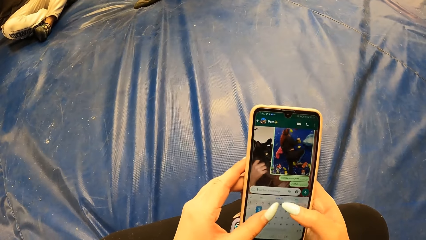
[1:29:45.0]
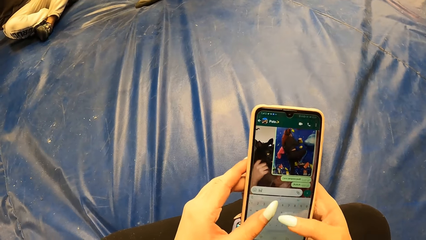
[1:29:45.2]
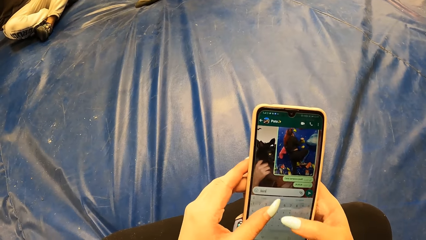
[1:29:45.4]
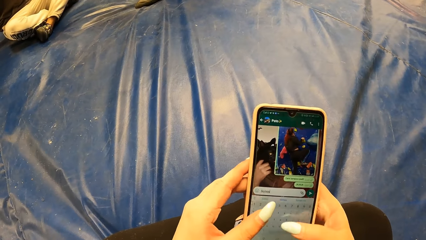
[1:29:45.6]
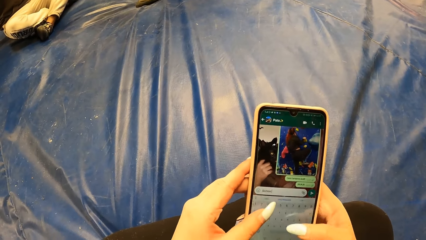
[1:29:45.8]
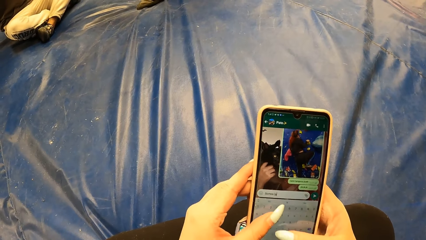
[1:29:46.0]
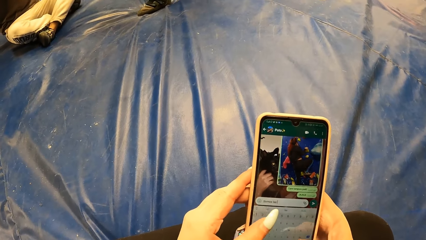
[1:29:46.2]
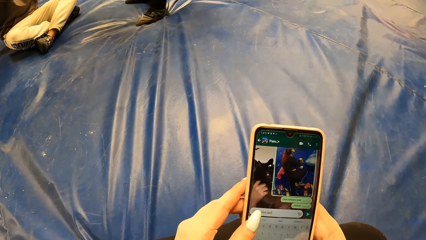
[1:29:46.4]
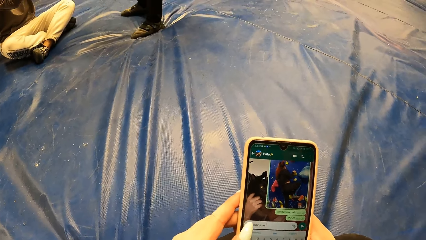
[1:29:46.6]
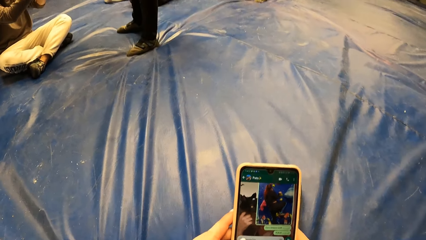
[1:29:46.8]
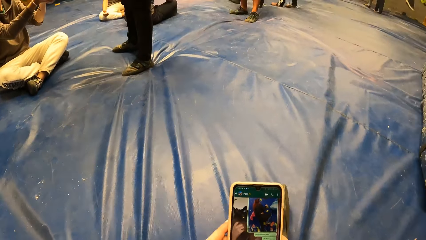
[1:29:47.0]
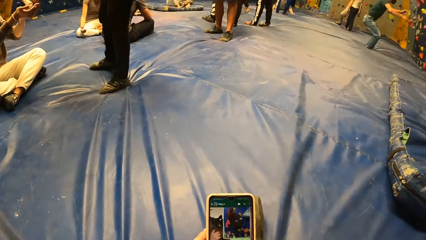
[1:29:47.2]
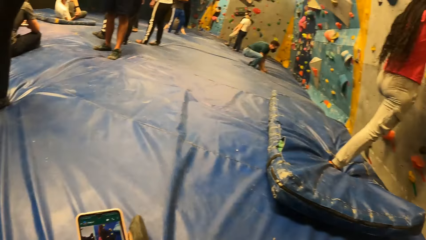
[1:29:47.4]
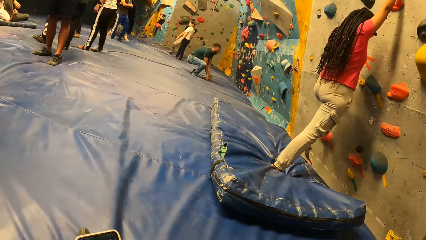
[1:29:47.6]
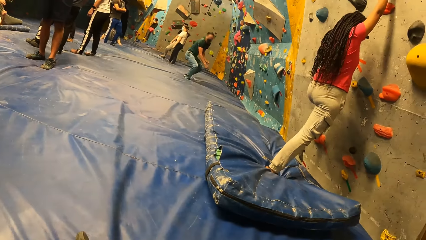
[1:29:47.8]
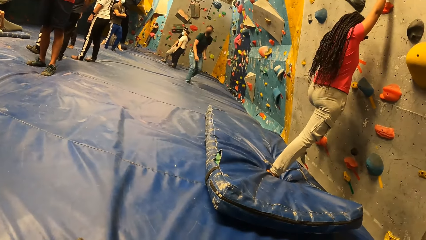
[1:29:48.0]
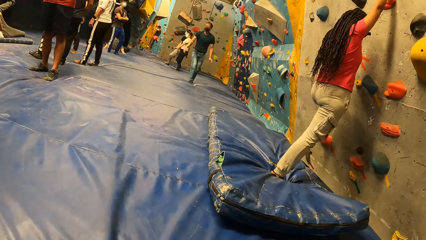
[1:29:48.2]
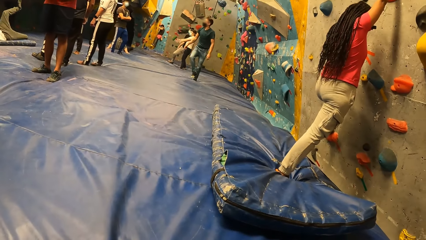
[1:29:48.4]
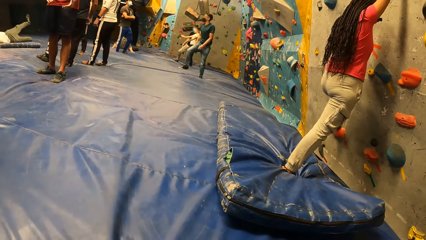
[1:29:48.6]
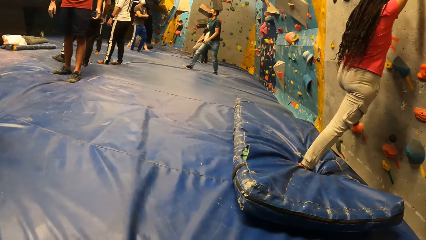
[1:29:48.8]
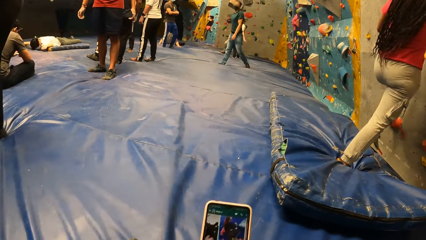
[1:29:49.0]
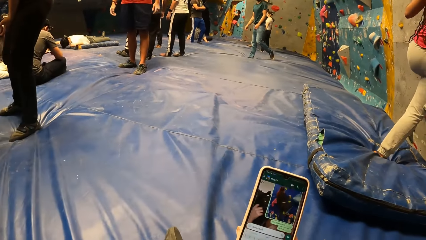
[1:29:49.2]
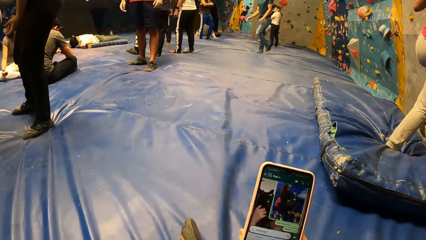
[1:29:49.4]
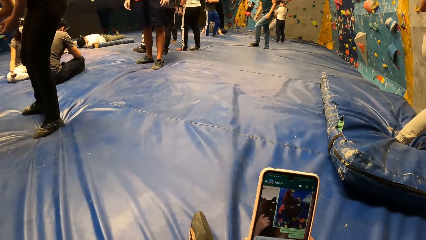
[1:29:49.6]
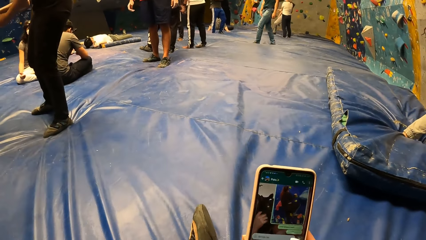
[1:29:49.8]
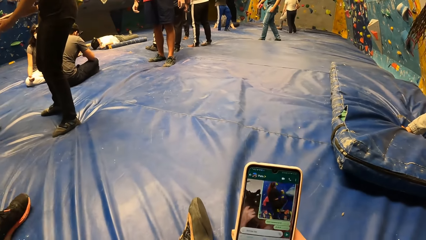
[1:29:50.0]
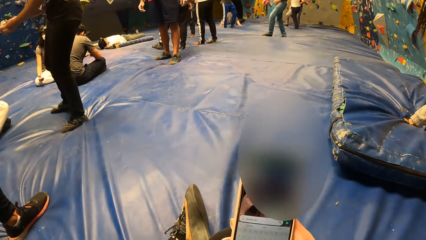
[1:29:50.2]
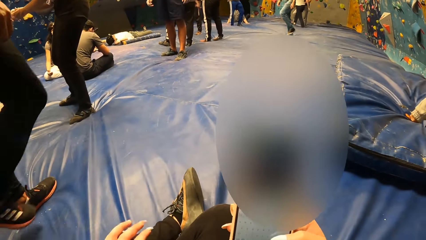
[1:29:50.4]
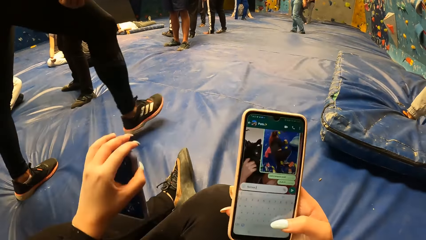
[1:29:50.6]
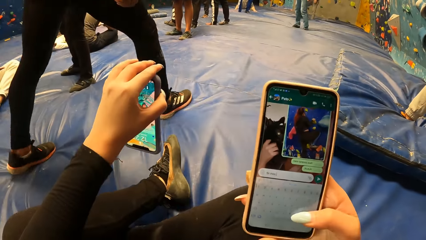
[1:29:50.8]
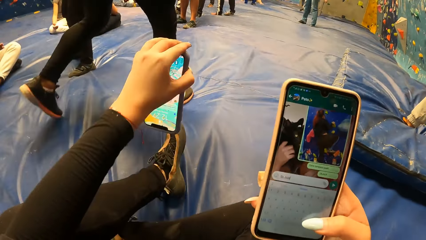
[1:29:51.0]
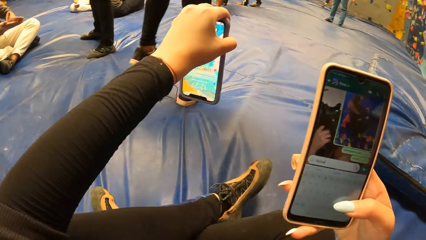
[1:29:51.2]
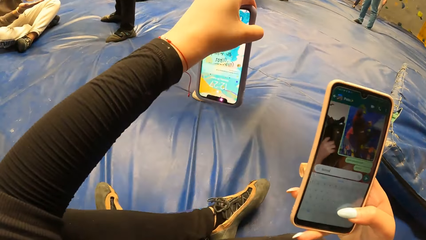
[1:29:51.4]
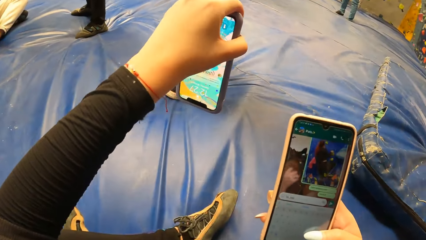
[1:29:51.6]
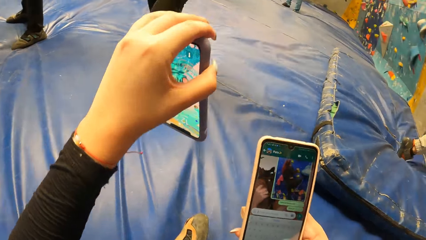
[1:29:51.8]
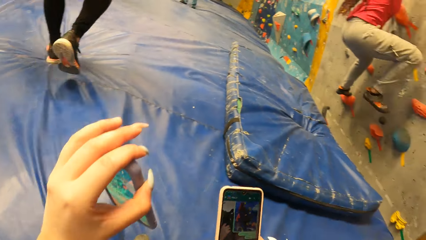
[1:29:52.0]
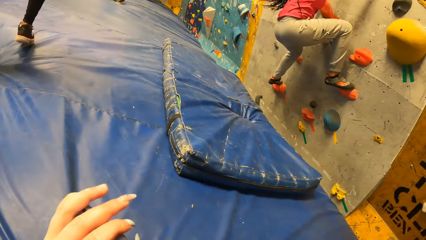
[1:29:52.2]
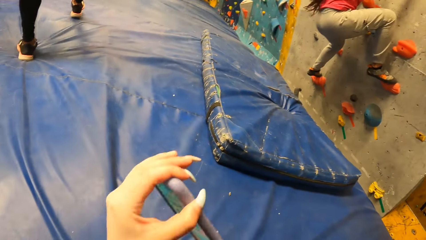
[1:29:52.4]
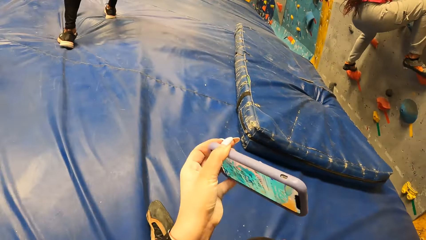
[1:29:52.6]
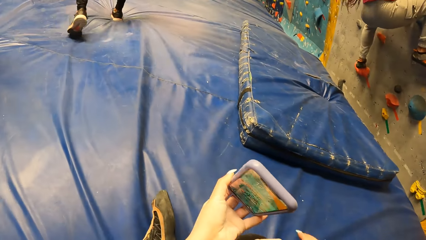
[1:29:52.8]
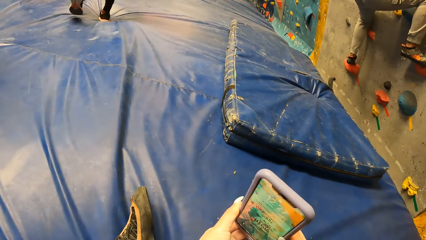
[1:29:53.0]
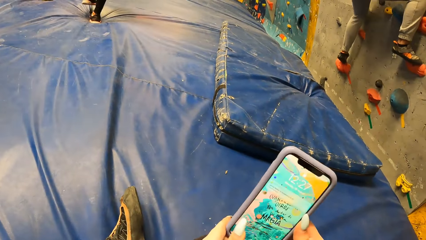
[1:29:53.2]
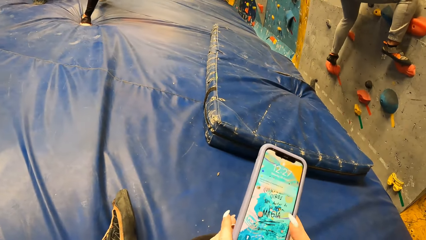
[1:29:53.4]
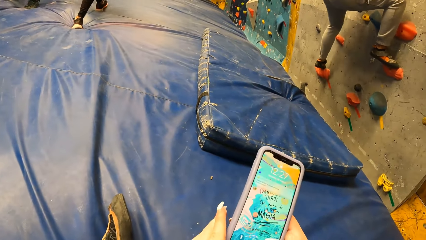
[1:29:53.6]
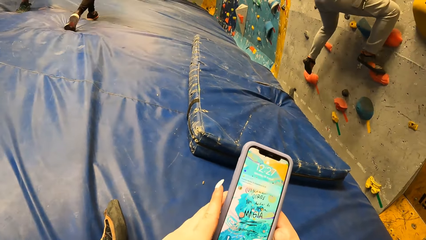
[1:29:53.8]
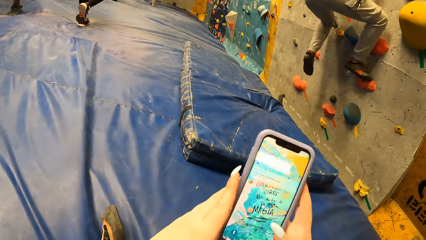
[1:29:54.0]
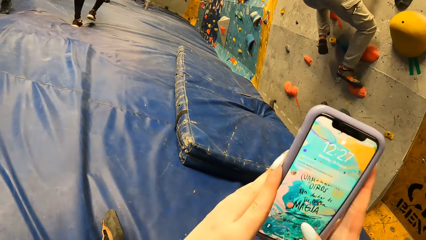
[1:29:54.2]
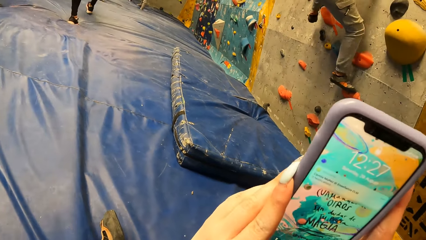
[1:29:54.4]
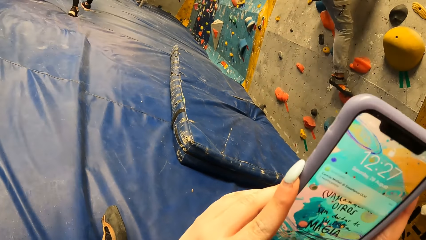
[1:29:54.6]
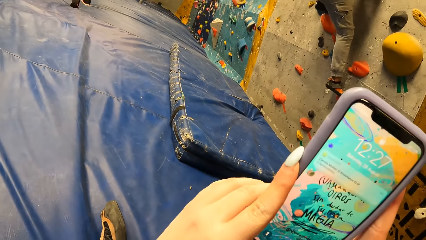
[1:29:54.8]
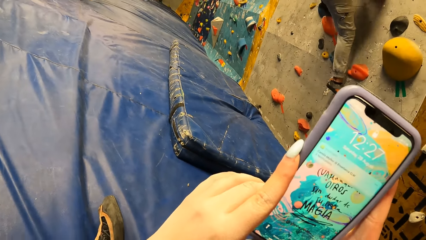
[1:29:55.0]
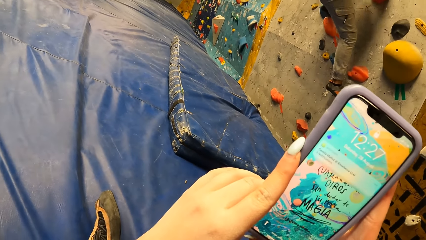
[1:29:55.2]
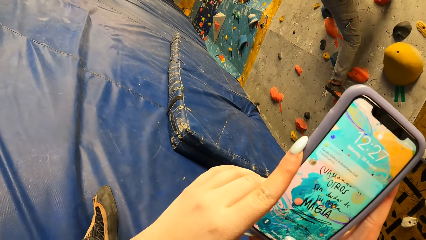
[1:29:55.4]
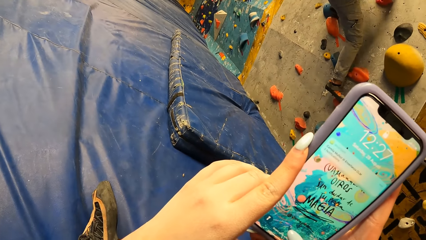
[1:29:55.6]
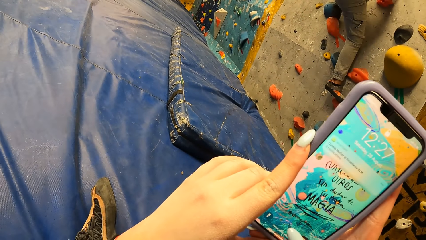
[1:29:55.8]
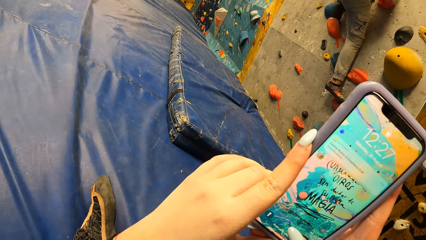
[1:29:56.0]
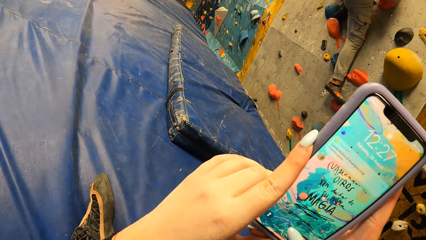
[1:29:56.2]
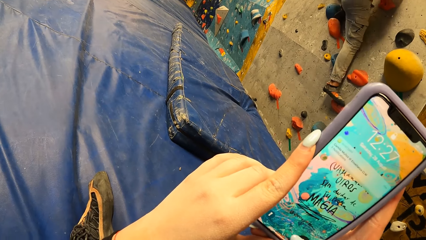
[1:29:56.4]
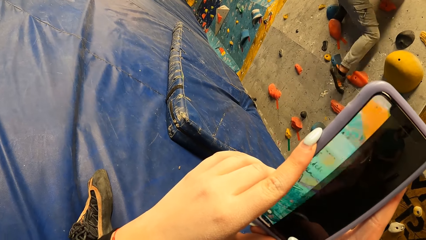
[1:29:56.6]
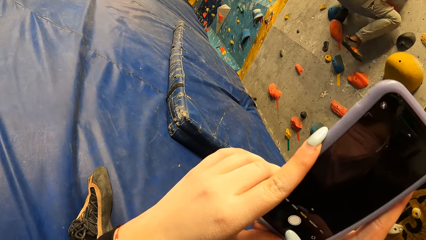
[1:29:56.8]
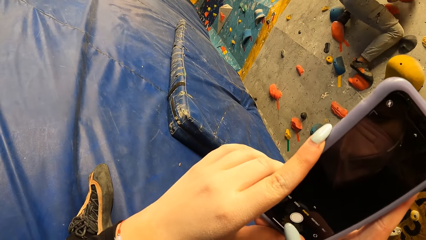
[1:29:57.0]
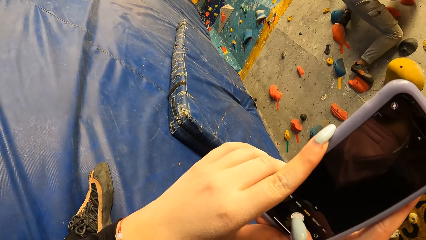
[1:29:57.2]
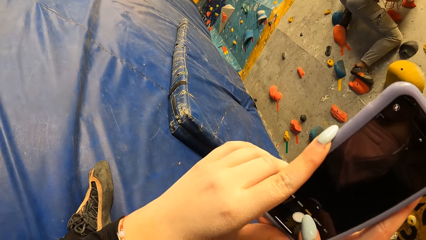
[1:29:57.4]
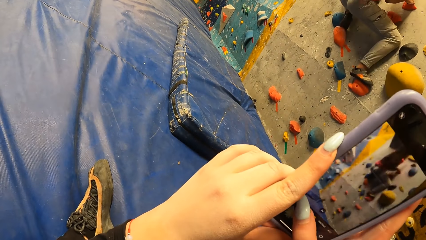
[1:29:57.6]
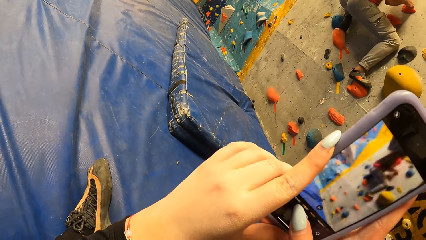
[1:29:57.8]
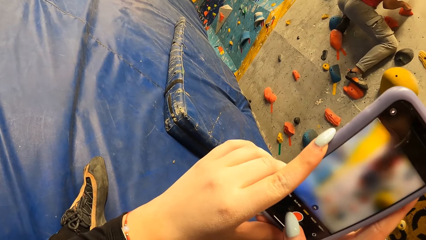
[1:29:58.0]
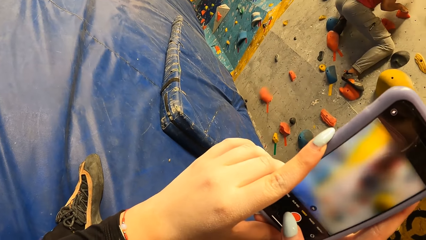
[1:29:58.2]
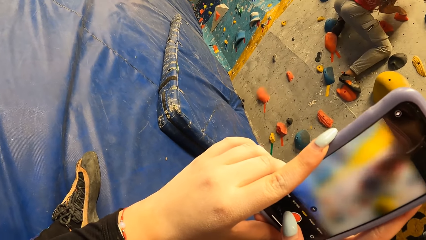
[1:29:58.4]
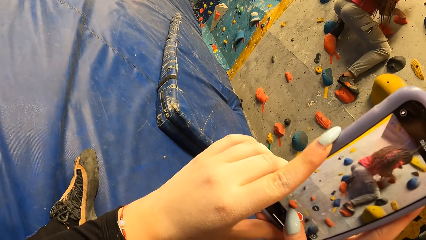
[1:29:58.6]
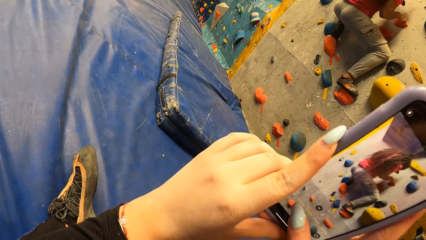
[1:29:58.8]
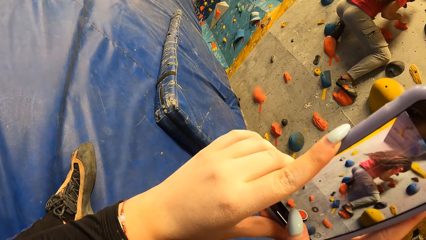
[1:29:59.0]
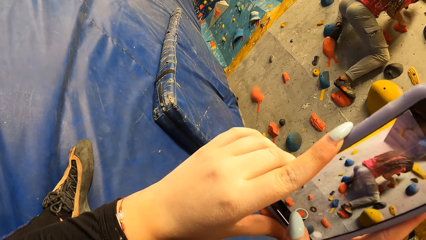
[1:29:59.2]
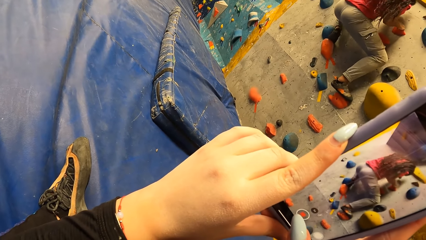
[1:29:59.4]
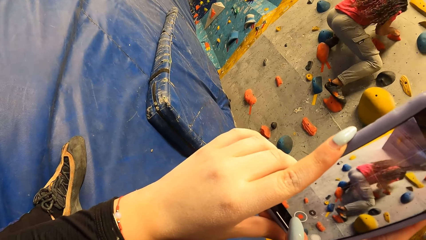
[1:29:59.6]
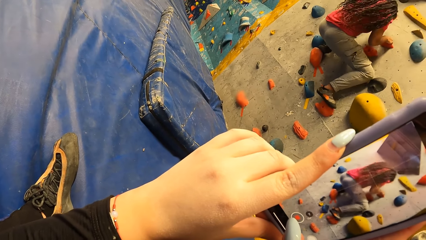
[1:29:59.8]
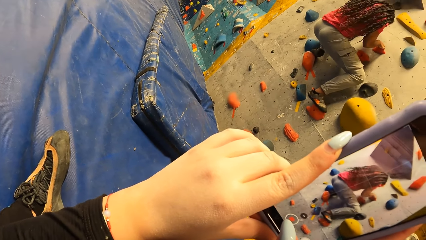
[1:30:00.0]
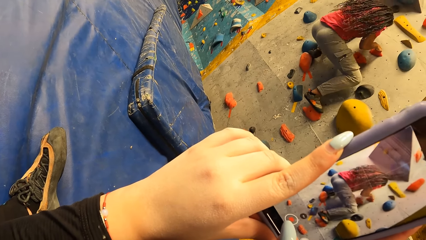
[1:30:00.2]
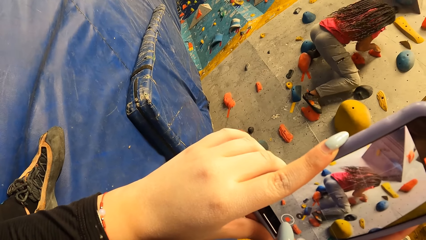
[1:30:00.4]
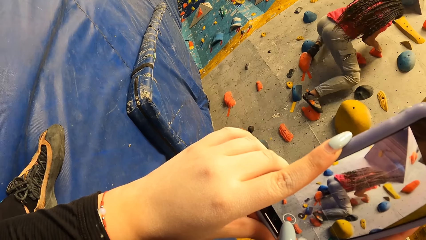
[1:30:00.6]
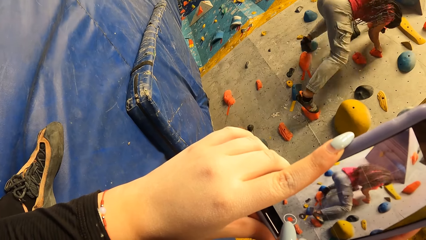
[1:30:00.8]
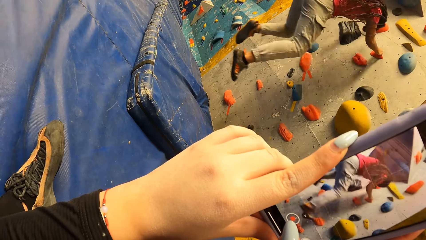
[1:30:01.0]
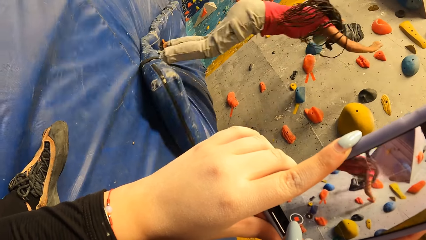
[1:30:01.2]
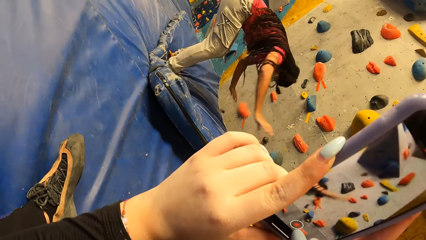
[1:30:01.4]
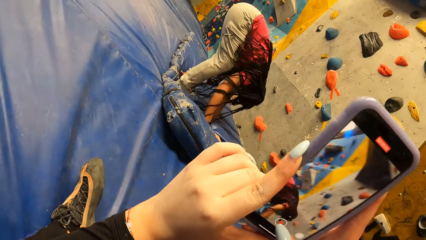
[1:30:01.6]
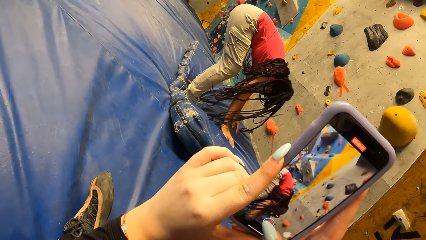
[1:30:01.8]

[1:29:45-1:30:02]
The woman climbs the bouldering wall with both hands. The camera wearer drops the phone on the floor with her right hand. She picks up the phone from the floor with her right hand. She takes photos.
